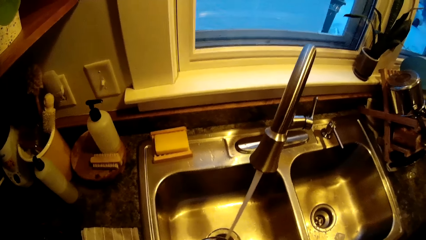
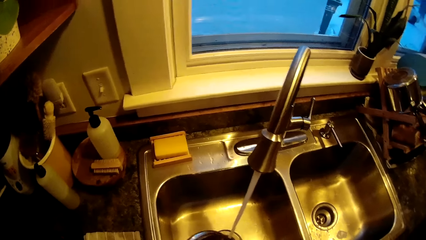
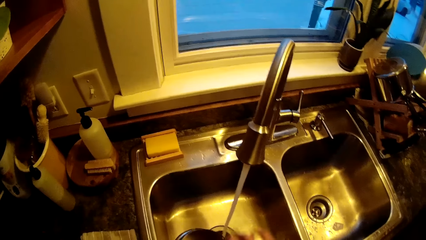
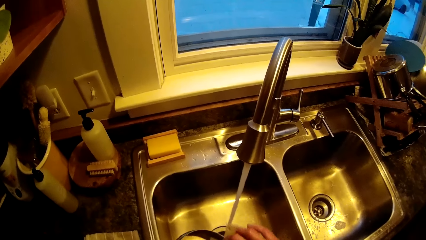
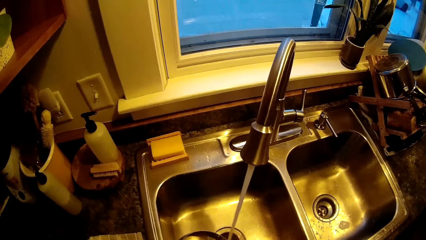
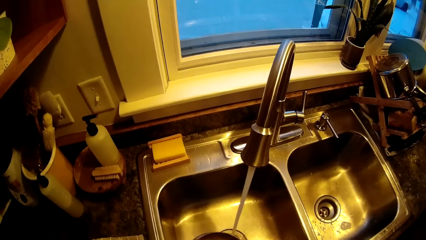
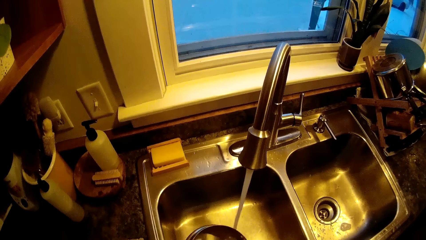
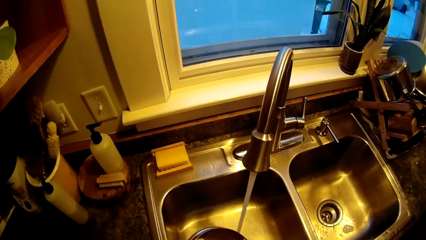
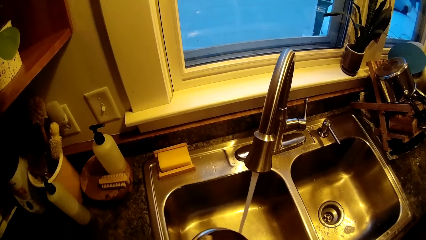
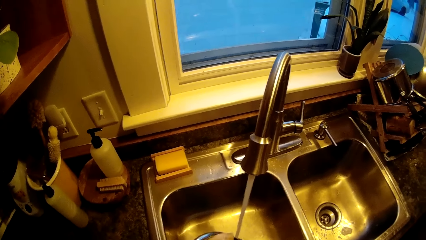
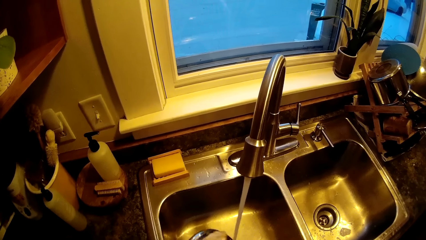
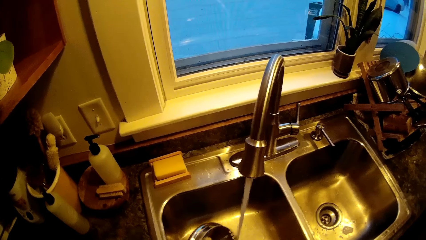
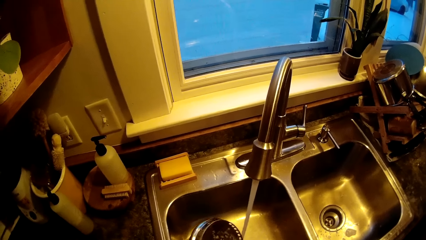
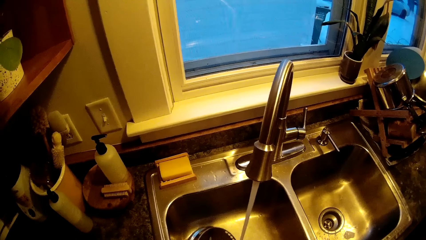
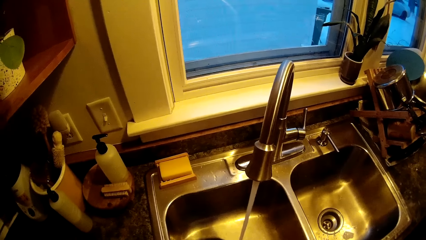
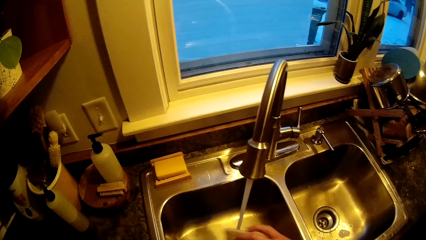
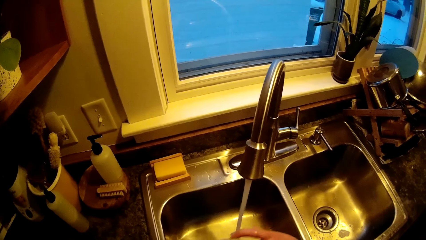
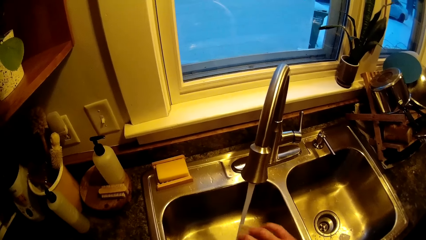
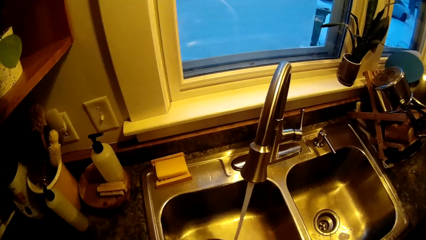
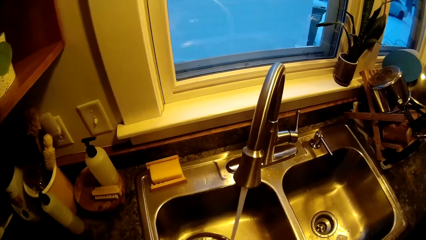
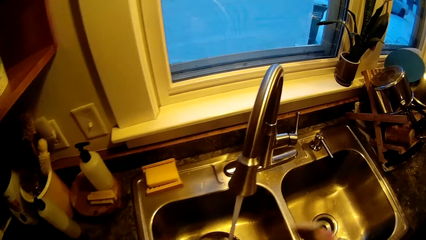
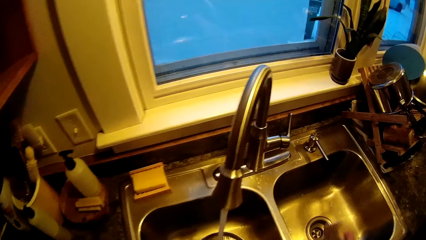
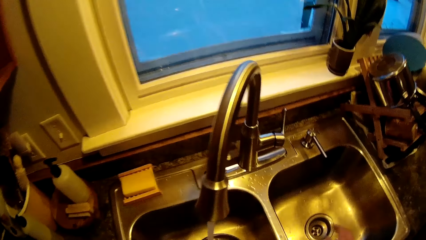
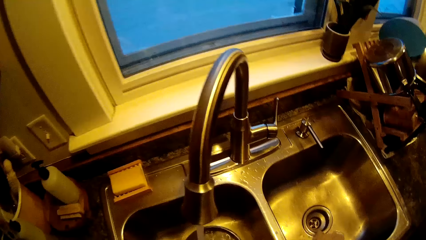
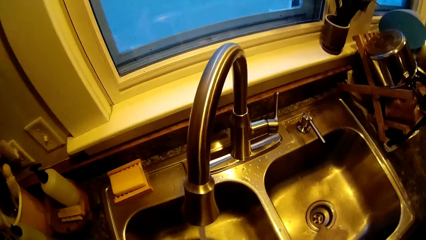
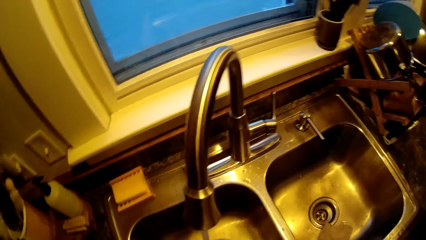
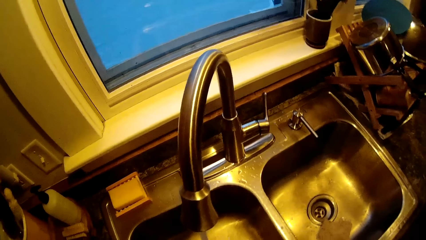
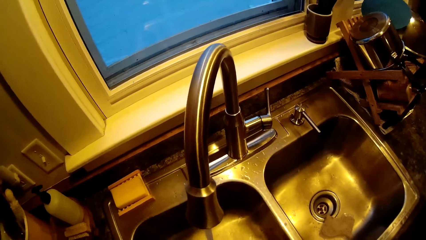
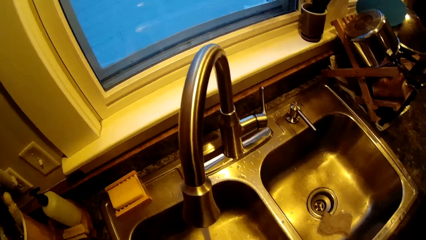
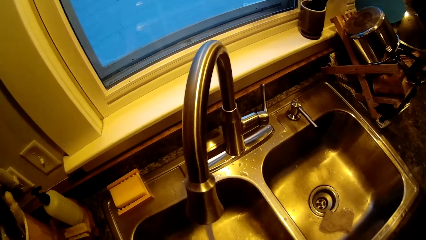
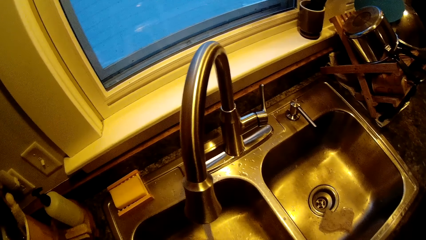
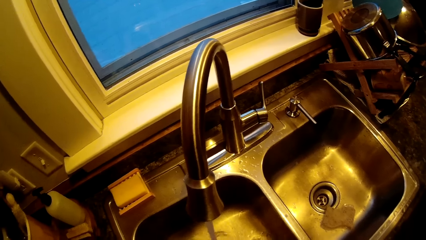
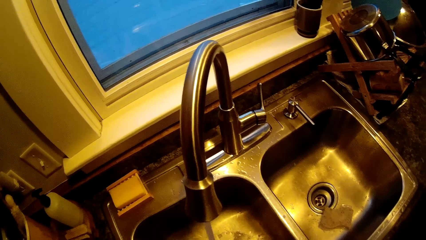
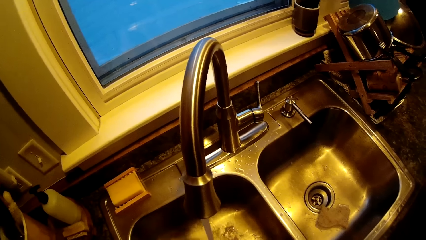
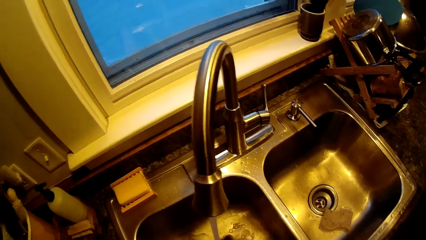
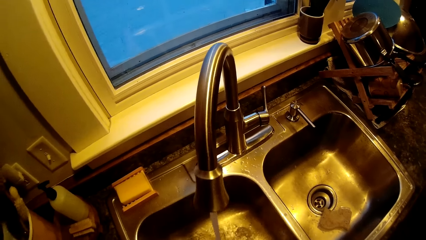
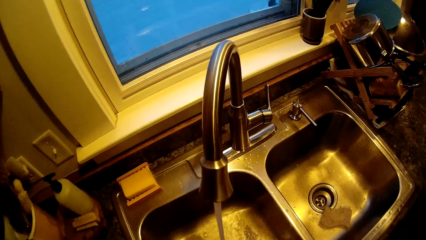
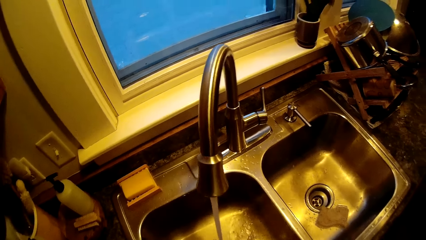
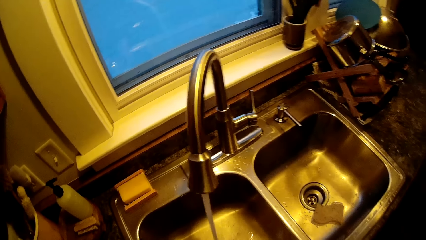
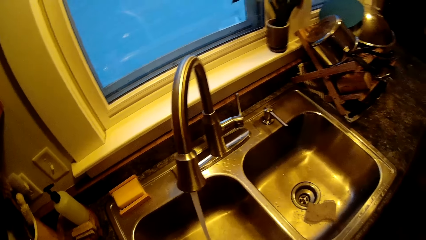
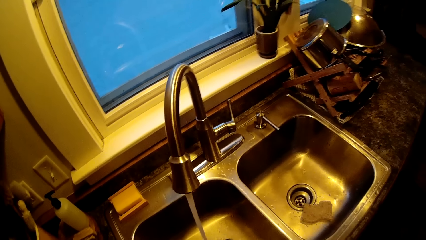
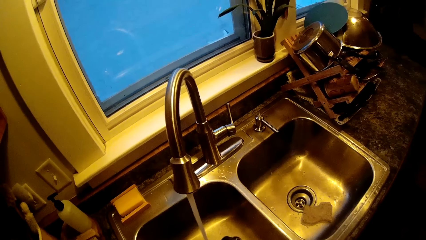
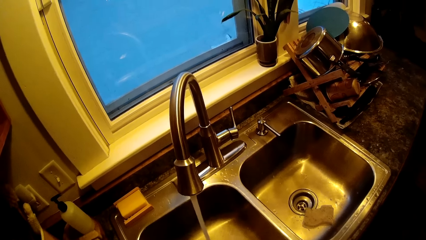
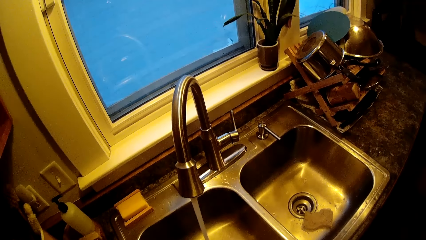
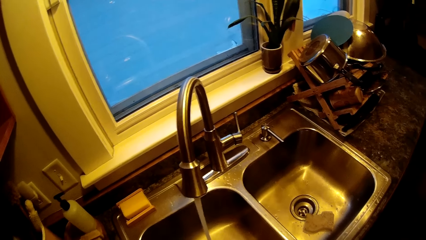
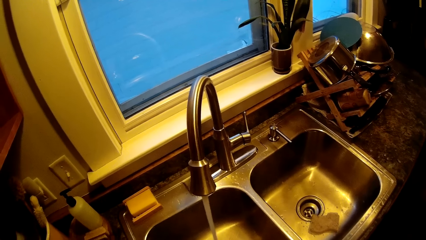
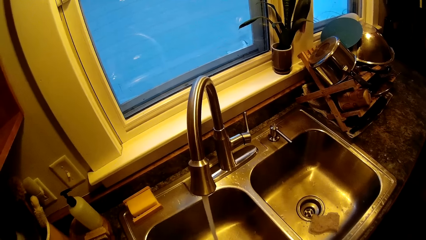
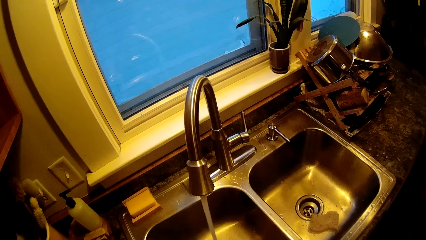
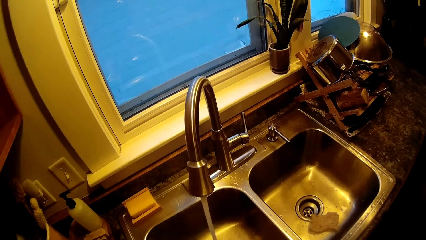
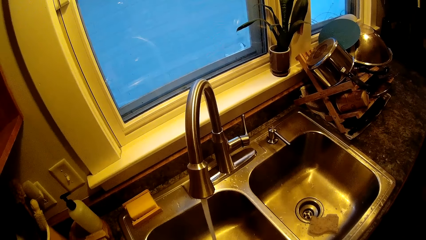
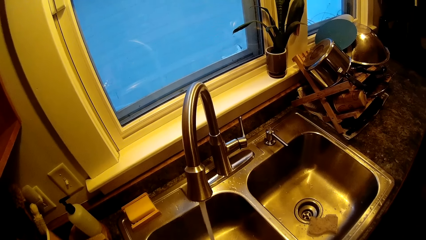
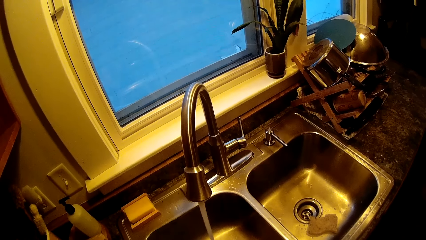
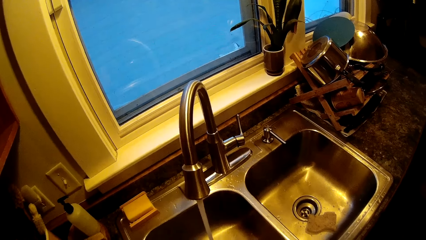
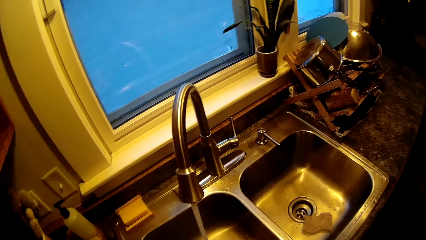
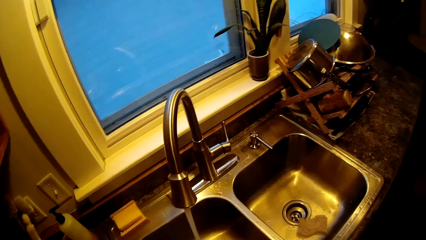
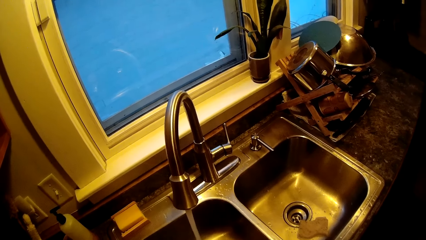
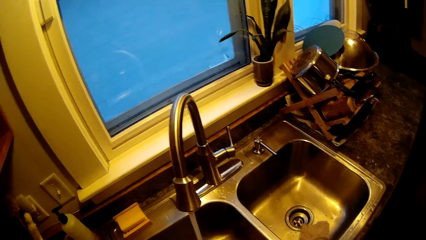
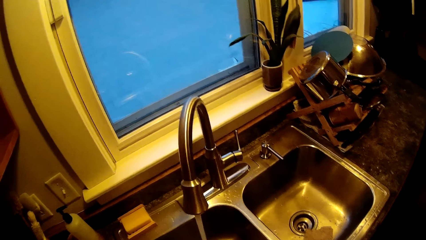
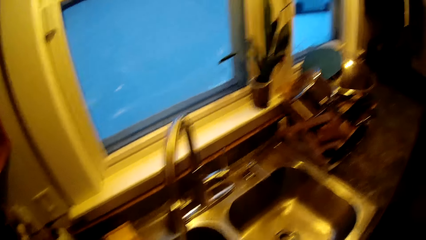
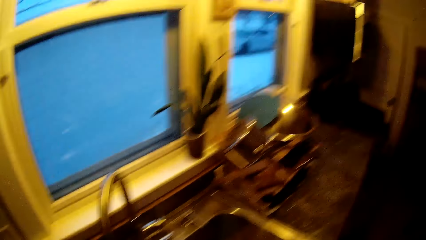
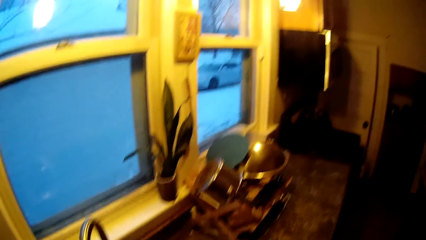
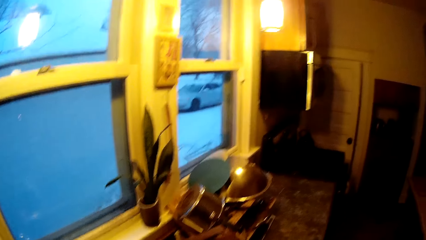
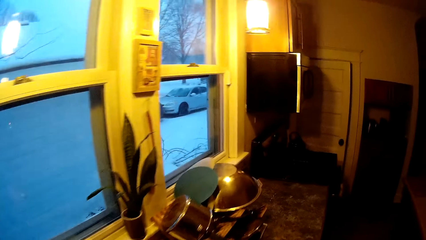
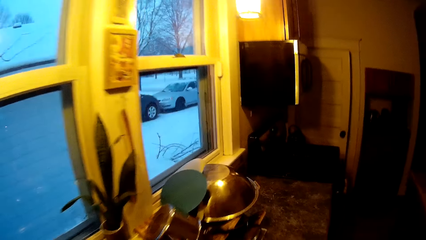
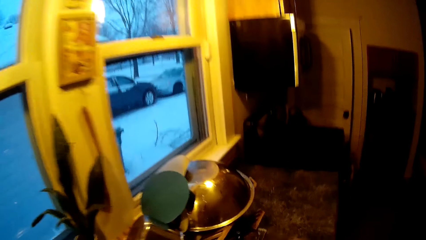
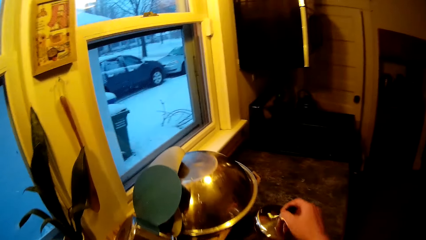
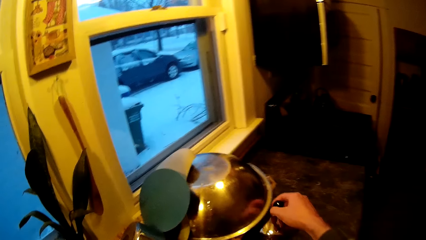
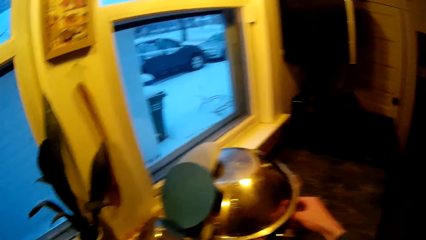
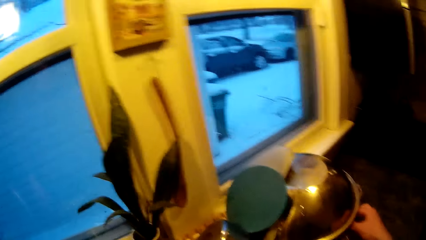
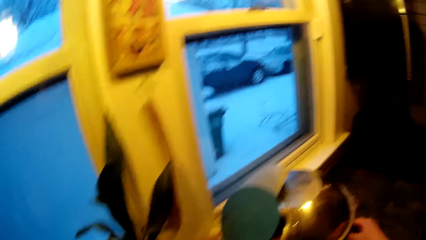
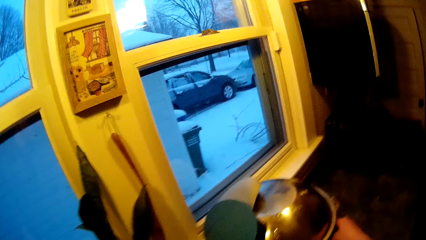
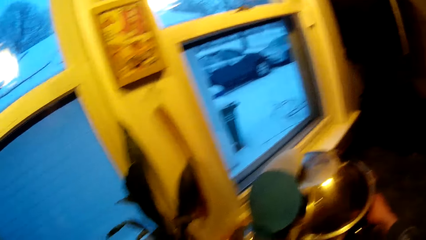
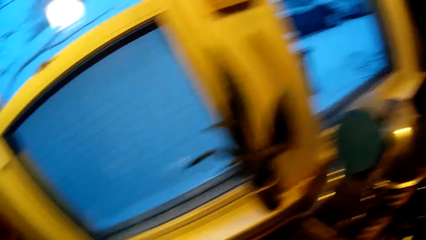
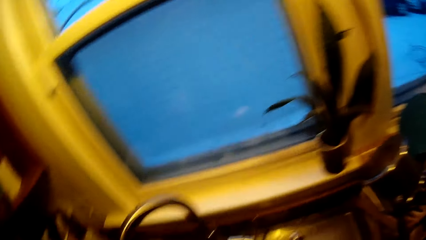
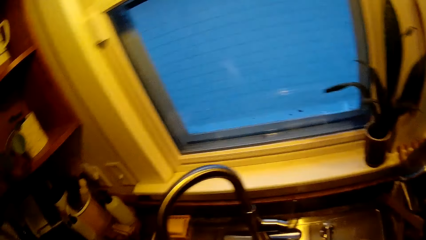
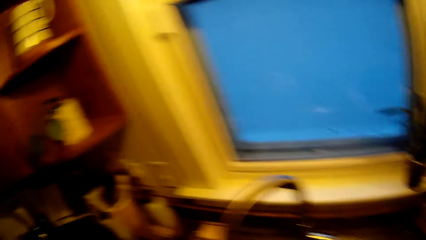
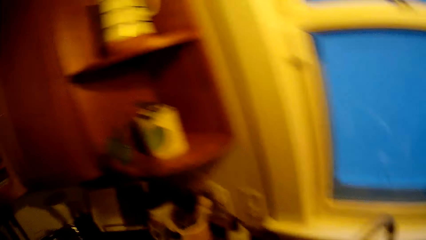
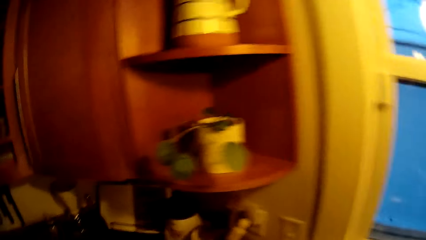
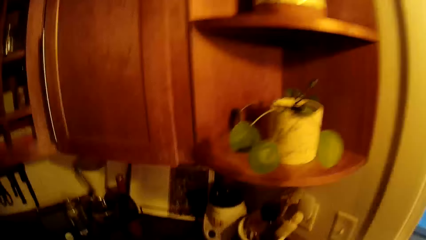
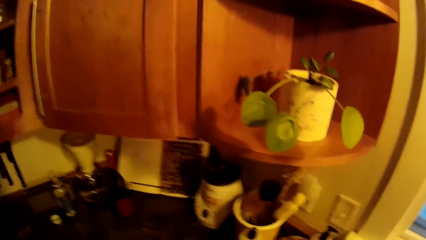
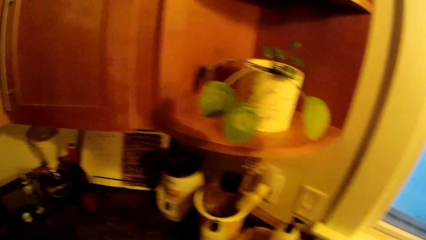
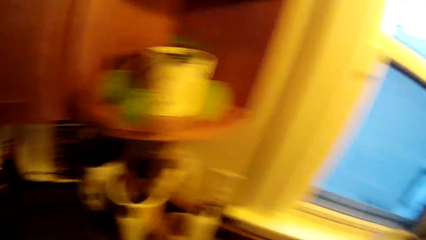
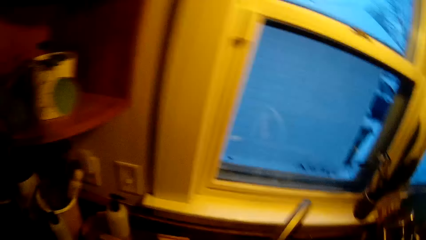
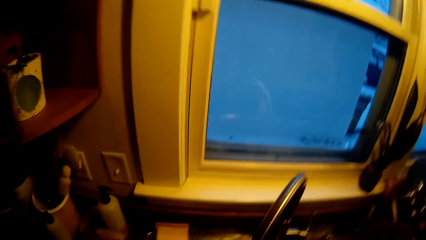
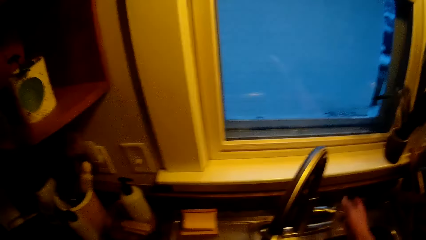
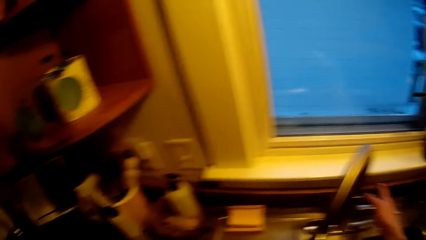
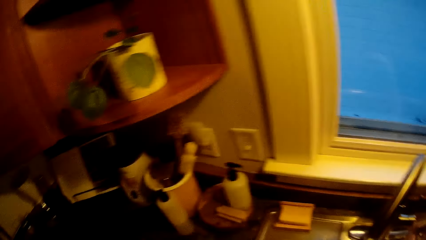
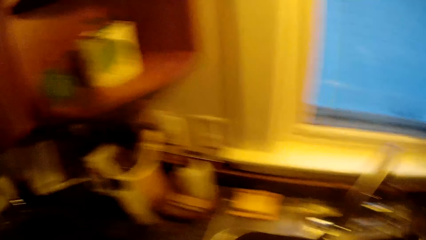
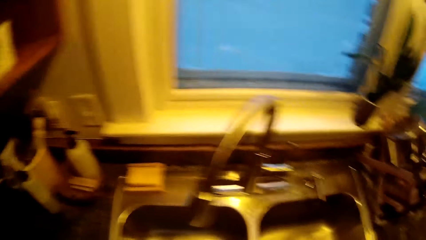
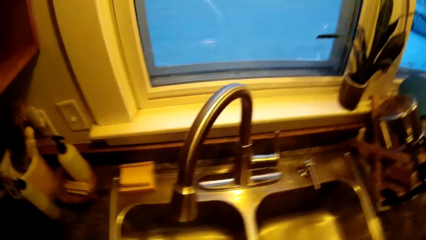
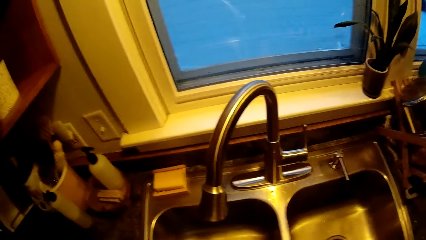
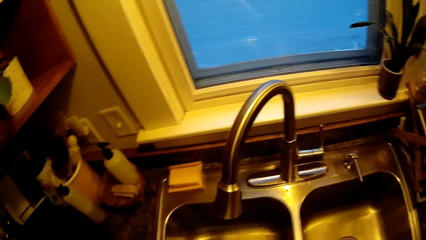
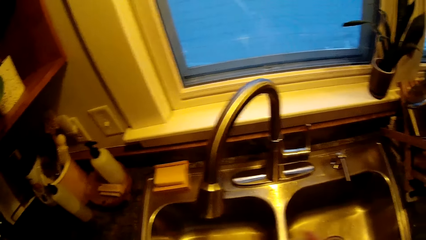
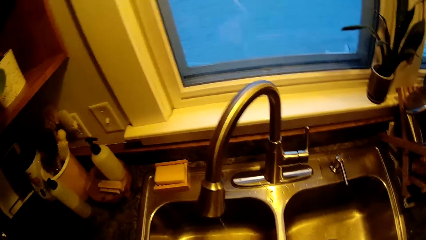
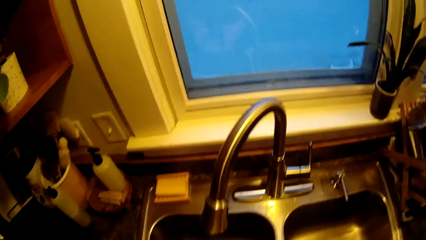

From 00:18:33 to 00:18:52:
The camera wearer washes a lid. He fetches water into a cup from a running tap. He puts a sponge in the sink. He places a plate in a plate rack with his right hand. He puts the lid on the counter. He talks and looks around. He puts off the tap in the kitchen with his right hand.
